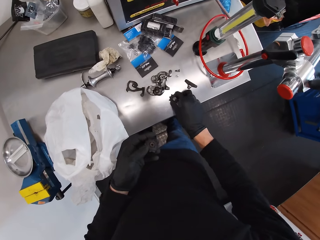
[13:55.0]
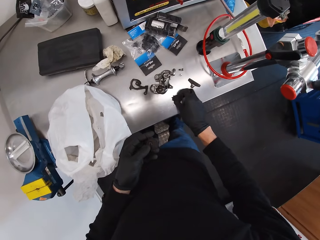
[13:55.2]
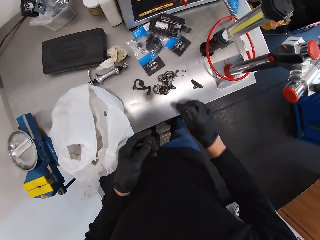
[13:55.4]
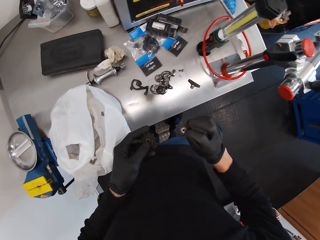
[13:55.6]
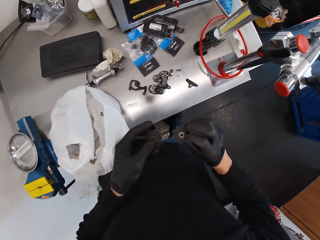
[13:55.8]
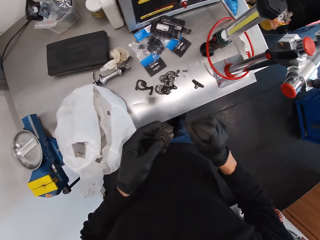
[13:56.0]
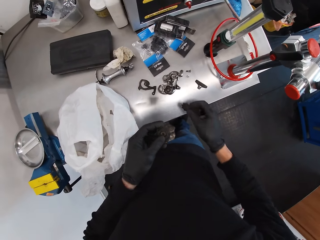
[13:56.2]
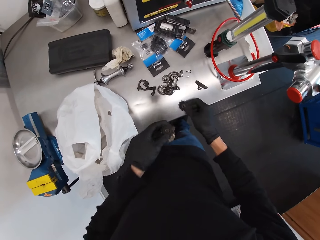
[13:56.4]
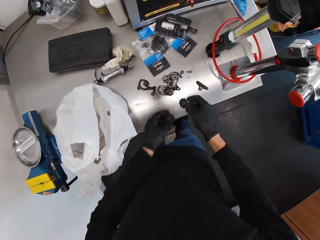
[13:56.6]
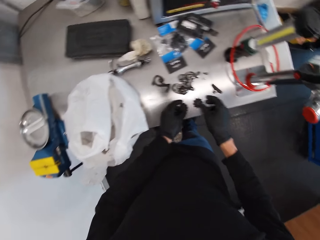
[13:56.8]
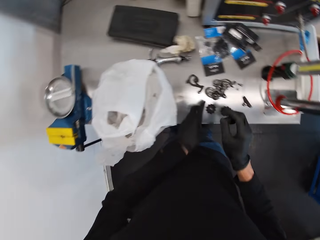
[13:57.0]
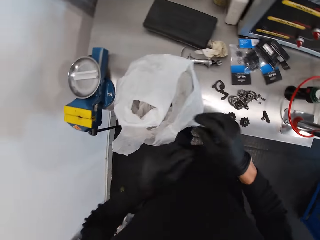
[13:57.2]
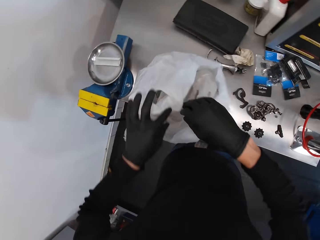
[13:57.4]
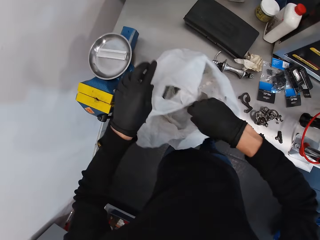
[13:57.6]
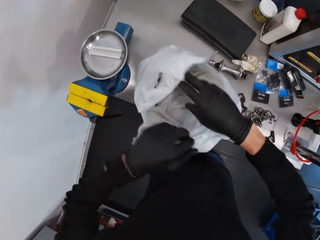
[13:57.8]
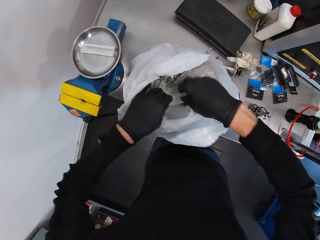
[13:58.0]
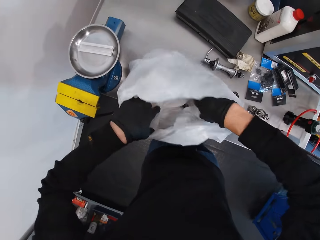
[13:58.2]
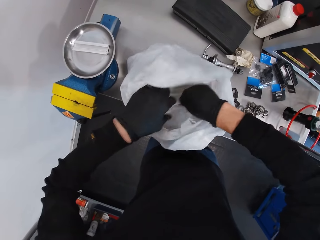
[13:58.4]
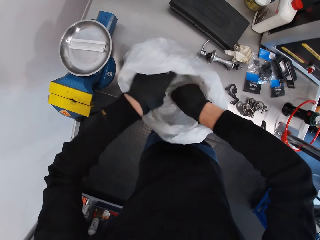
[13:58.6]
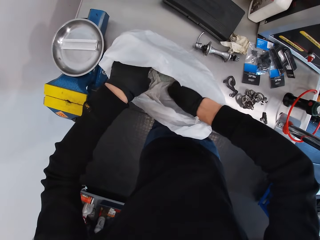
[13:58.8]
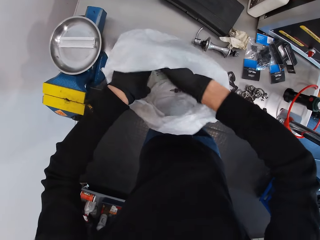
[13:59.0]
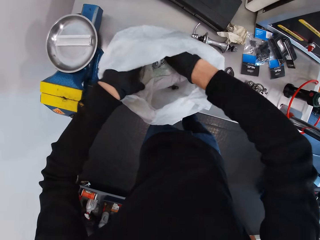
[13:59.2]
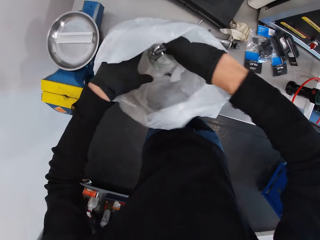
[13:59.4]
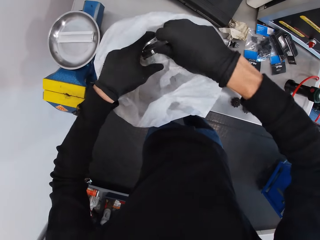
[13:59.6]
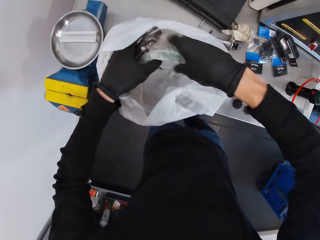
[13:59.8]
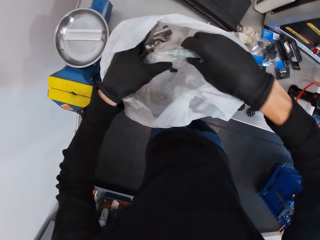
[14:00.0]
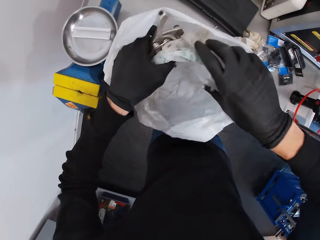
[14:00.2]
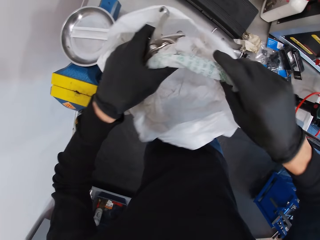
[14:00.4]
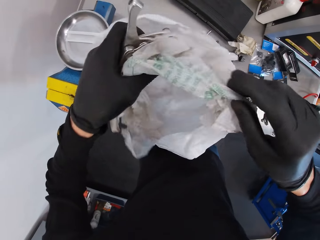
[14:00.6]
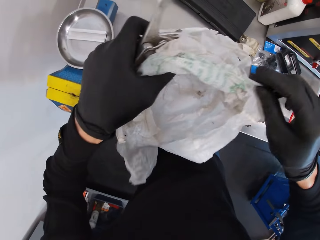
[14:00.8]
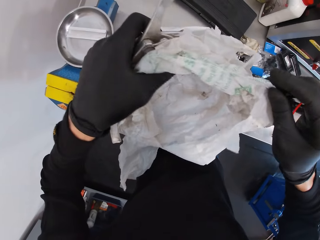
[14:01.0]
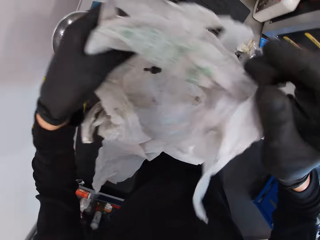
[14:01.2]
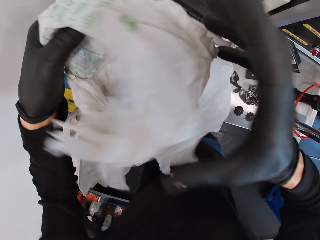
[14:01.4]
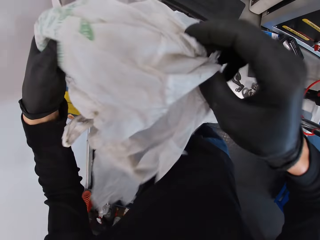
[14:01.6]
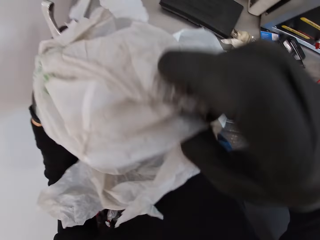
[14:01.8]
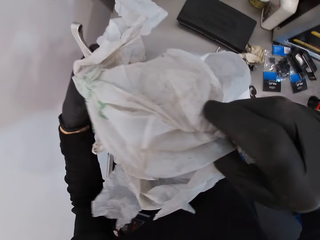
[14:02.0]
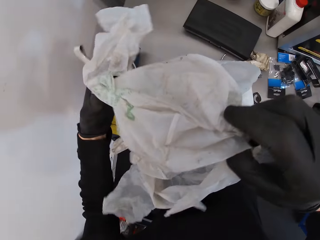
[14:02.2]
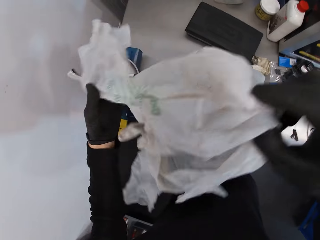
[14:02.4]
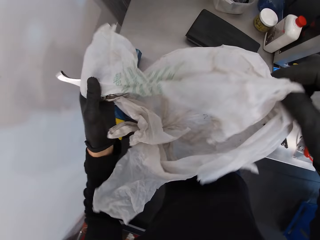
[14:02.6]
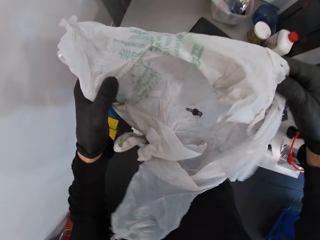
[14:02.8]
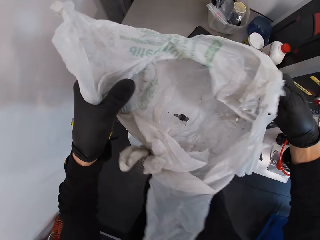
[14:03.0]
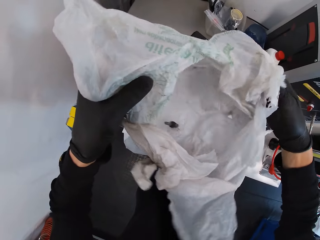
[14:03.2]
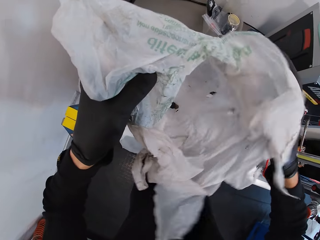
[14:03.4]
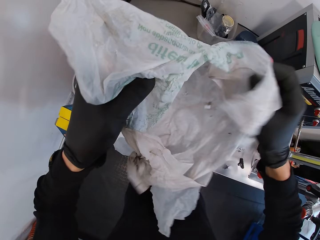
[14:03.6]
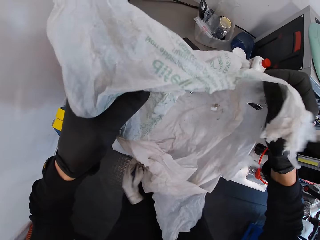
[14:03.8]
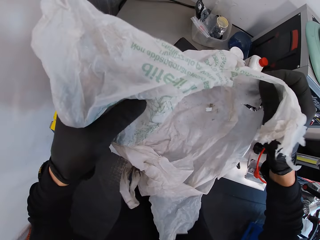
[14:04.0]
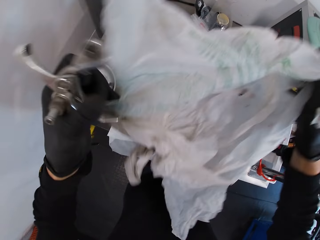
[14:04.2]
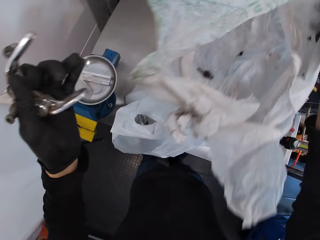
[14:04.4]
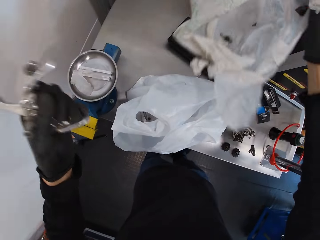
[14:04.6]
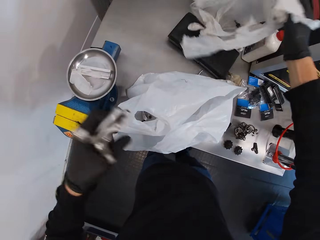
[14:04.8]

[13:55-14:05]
The camera wearer holds the disc with both hands. They pick up the disc. They put down the discs. They look inside the plastic bag. They pick up the metal. They lift the plastic bag. They search in the carrier bag.

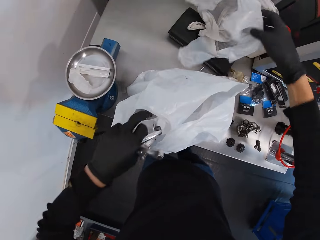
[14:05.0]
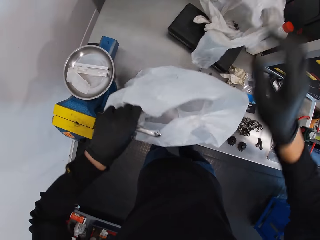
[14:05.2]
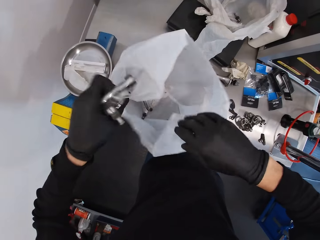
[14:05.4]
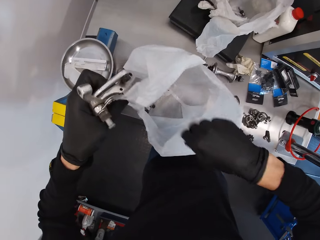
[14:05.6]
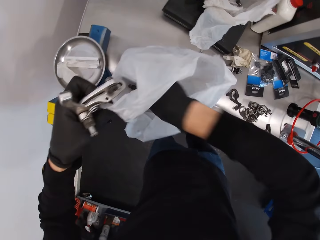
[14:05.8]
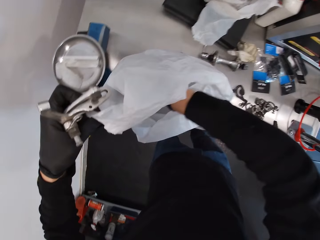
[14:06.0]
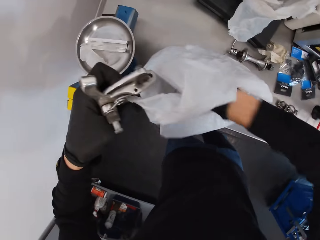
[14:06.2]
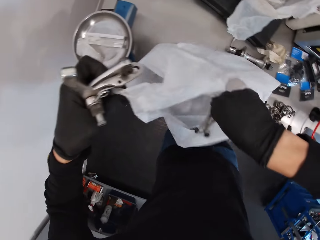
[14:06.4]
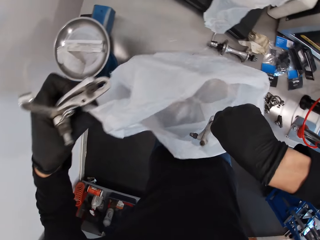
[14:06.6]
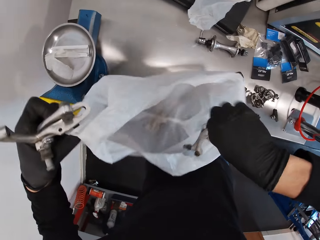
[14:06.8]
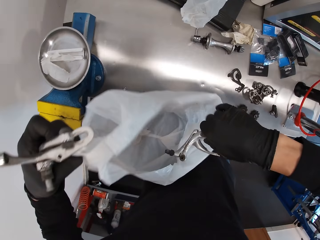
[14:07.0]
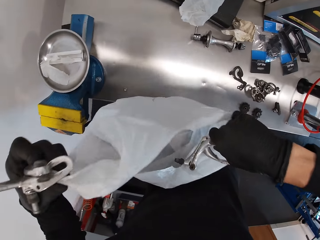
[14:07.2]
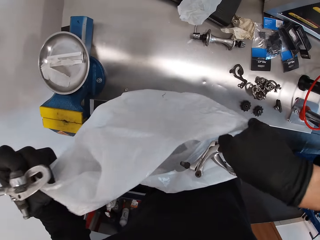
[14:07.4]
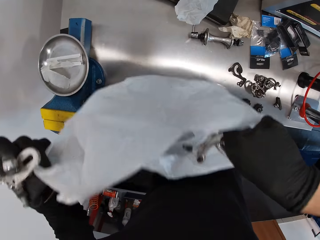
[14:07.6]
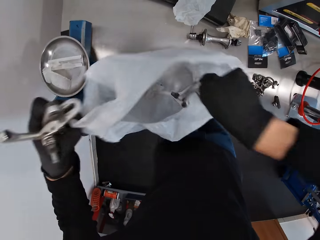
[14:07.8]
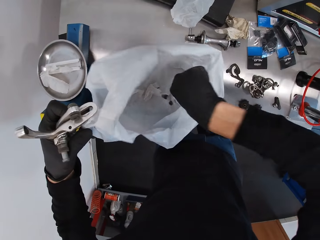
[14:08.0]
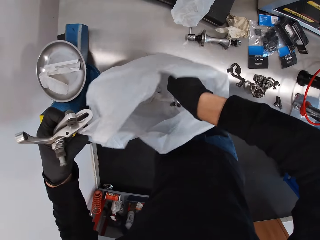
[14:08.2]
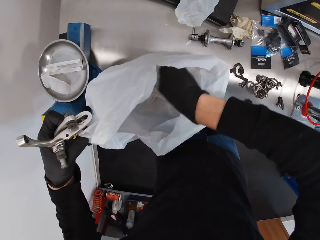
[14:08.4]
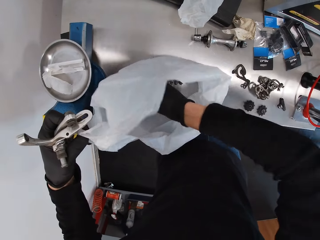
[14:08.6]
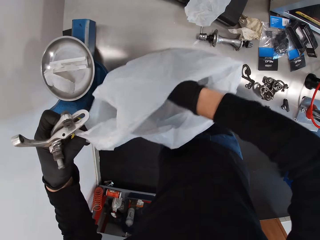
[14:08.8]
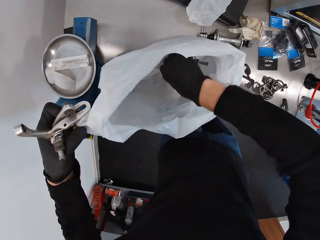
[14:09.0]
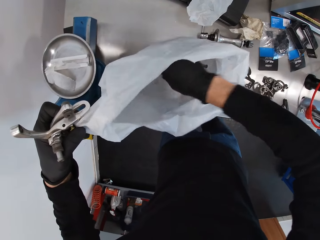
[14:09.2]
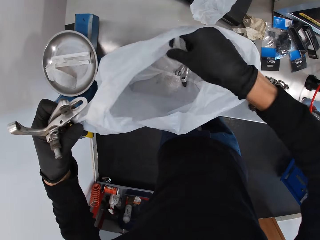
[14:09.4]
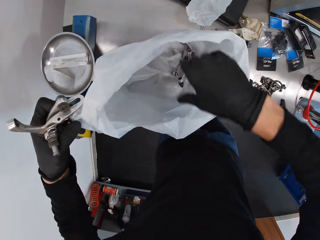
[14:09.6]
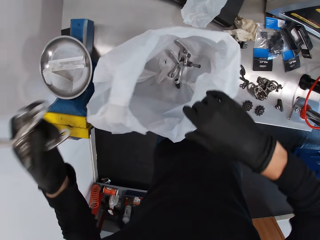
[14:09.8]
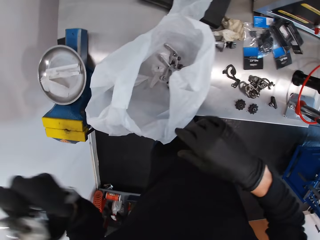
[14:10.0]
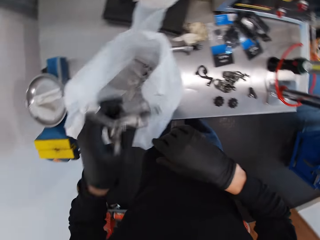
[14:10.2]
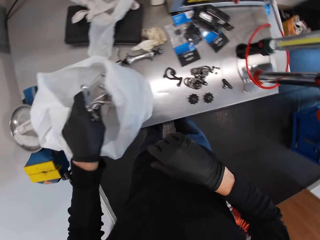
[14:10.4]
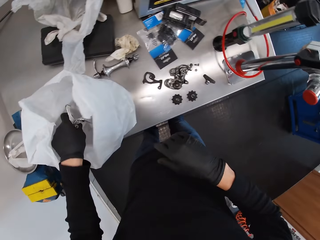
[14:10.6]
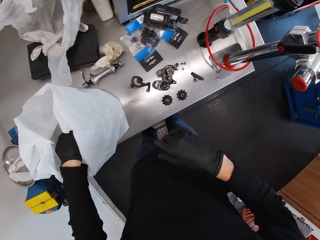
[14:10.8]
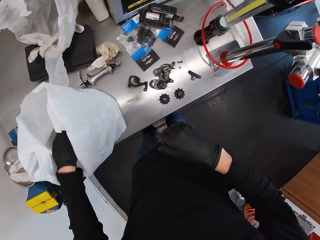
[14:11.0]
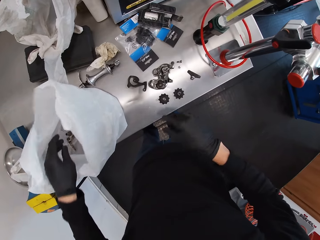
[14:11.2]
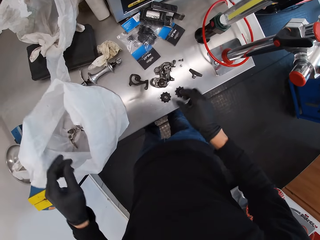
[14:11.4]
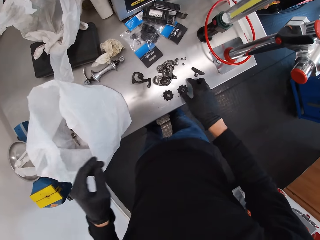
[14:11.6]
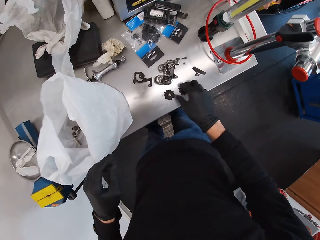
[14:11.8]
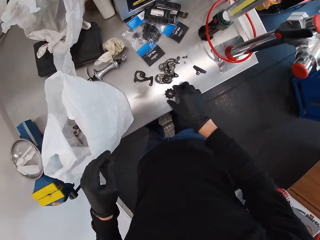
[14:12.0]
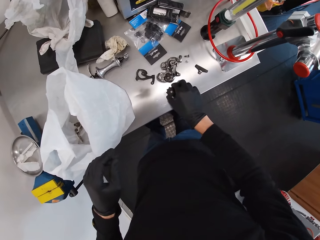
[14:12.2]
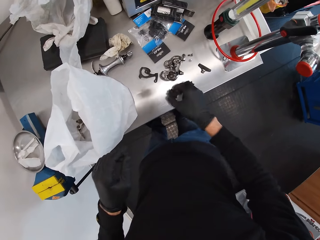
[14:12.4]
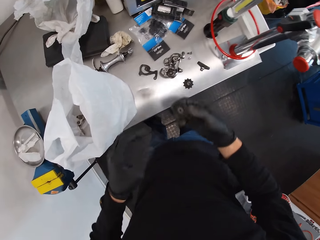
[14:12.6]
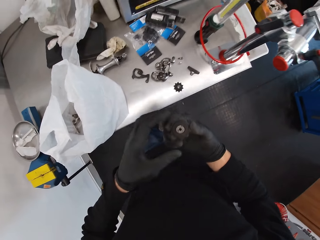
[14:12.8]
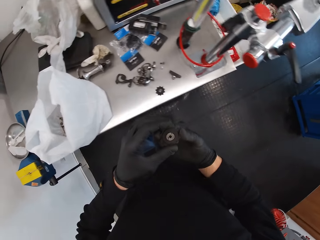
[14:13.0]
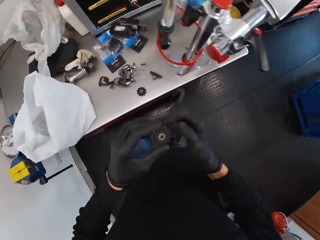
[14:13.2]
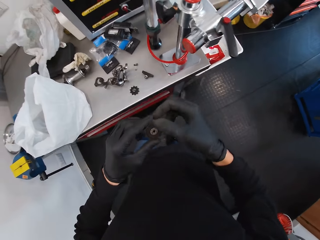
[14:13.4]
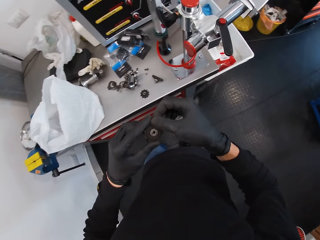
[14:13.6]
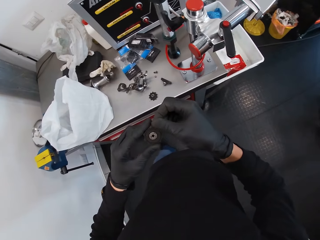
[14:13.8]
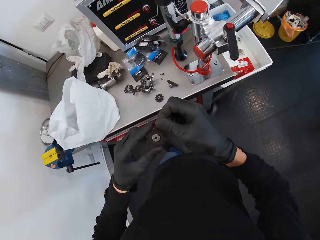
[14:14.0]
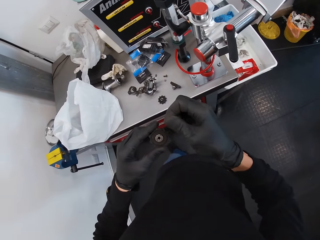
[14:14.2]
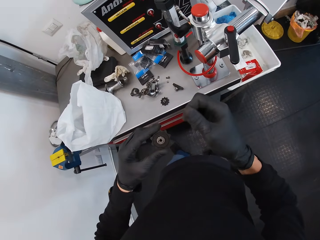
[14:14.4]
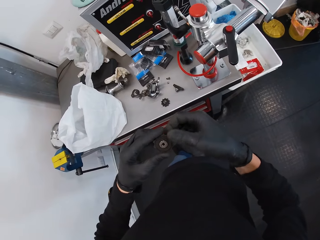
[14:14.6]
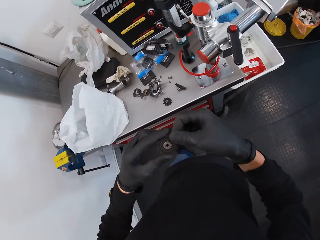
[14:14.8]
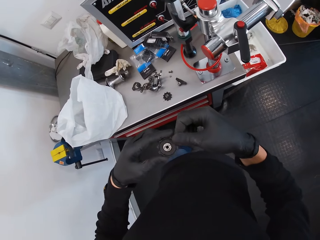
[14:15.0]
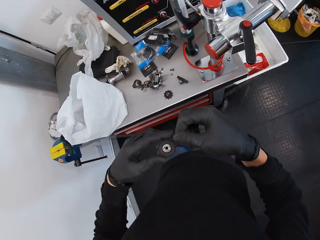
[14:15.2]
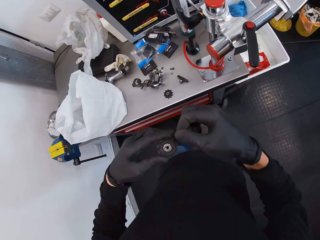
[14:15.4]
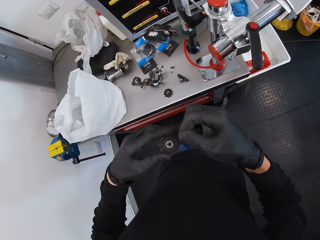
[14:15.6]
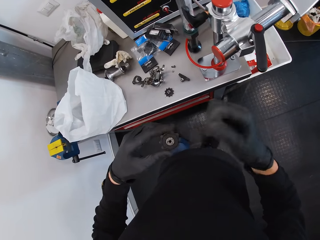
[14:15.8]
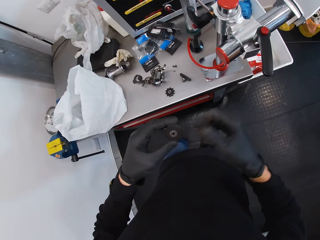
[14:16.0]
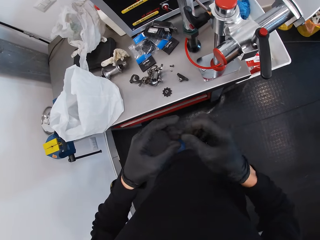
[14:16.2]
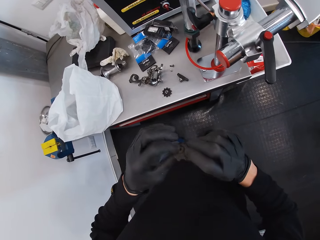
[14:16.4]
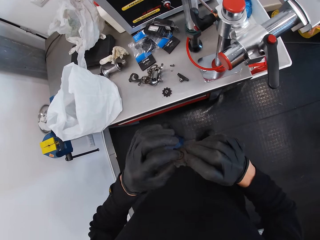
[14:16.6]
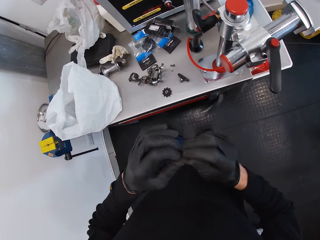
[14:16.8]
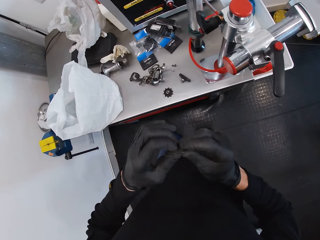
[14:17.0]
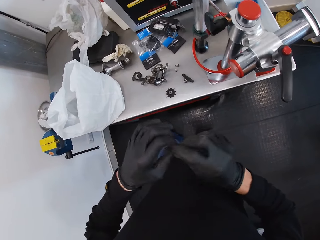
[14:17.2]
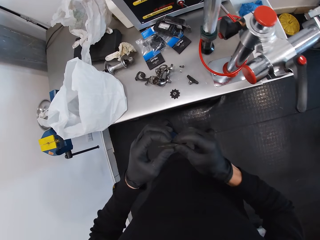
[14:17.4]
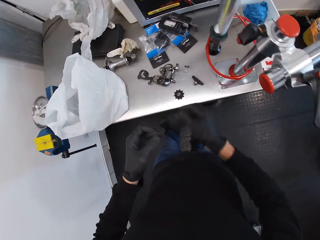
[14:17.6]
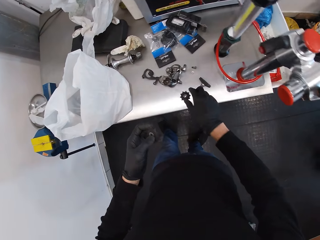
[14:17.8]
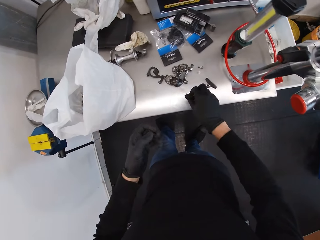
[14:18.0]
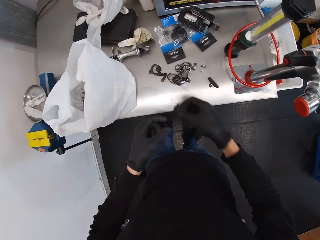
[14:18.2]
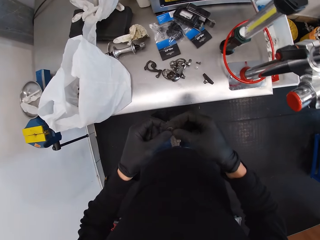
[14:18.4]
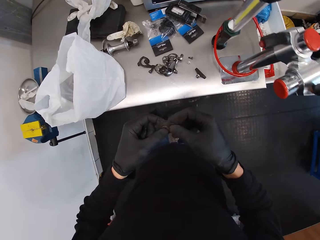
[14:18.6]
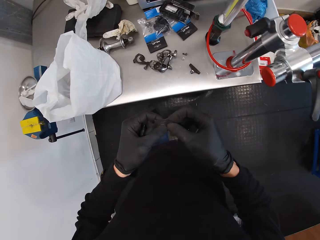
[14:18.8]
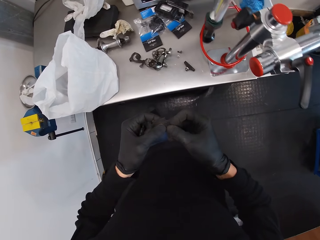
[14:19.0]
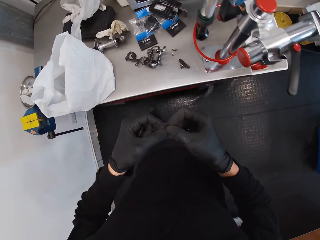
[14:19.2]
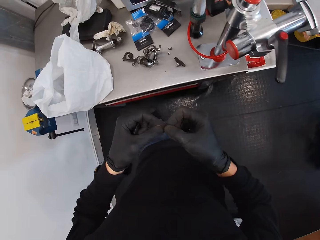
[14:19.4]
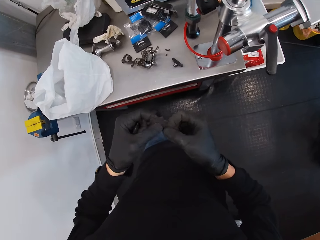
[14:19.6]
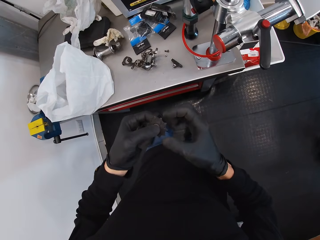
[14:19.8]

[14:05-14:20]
The camera wearer puts down the plastic bag. He takes the derailleur hanger. He holds the plastic bag, puts his hand in the plastic bag. He searches in the carrier bag. He holds the metal. He takes the derailleur parts. He drops the metal in the plastic bag. He puts the metal in the plastic bag. He picks up the disc or sprocket. He cleans the disc. He touches on the sprocket. He picks up the disc.
